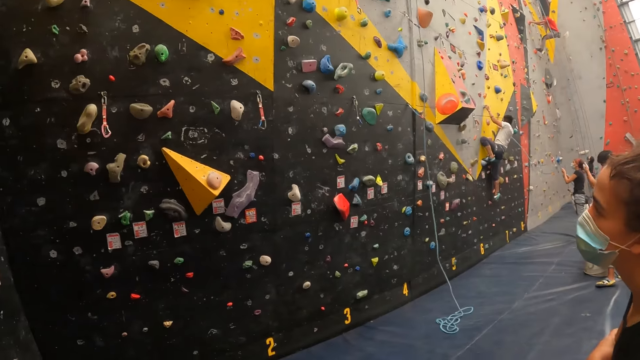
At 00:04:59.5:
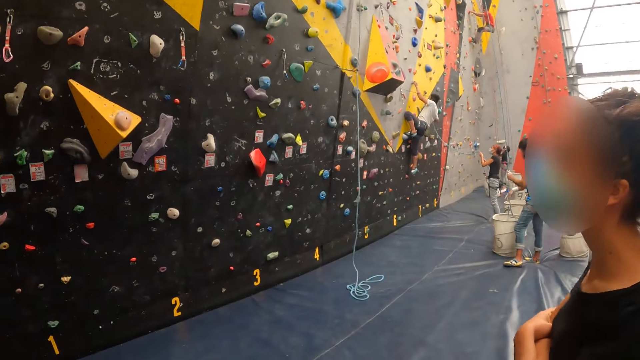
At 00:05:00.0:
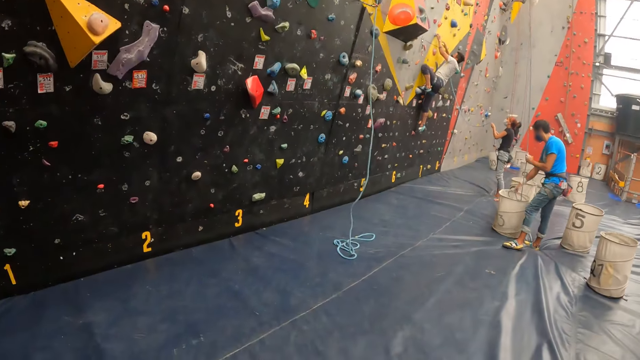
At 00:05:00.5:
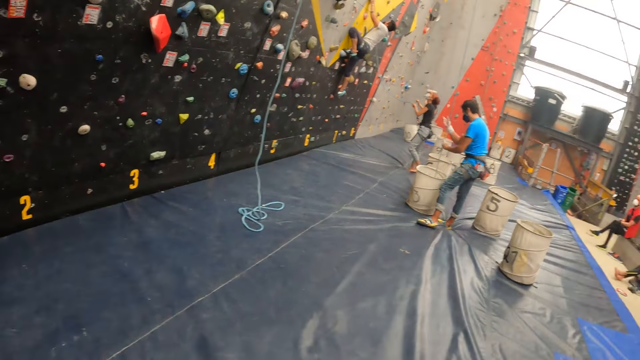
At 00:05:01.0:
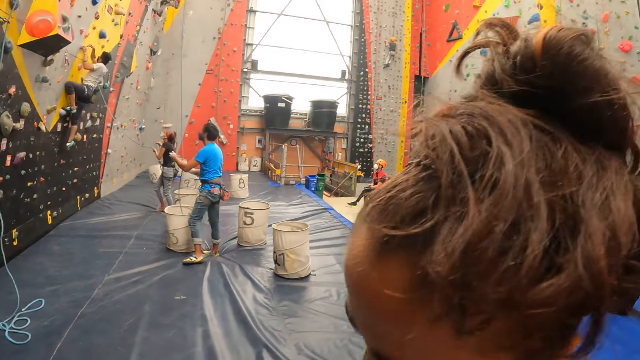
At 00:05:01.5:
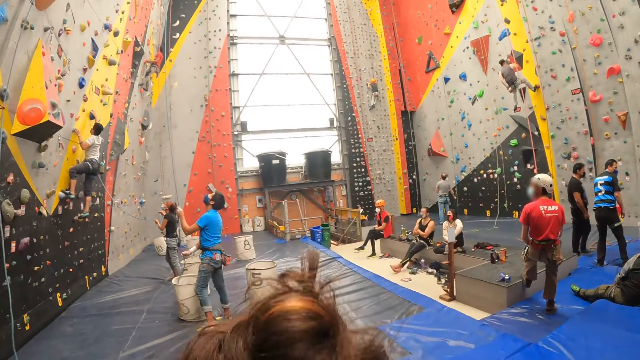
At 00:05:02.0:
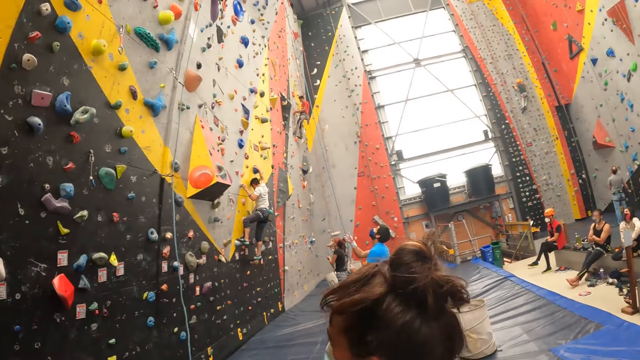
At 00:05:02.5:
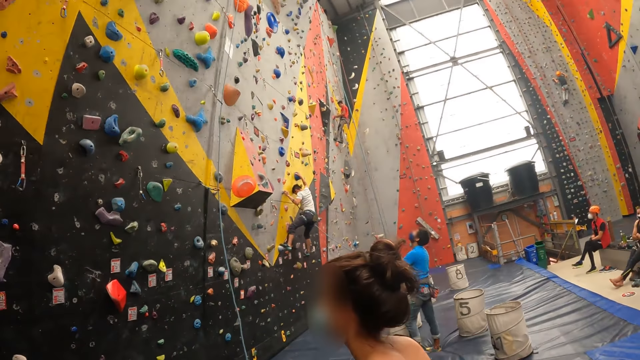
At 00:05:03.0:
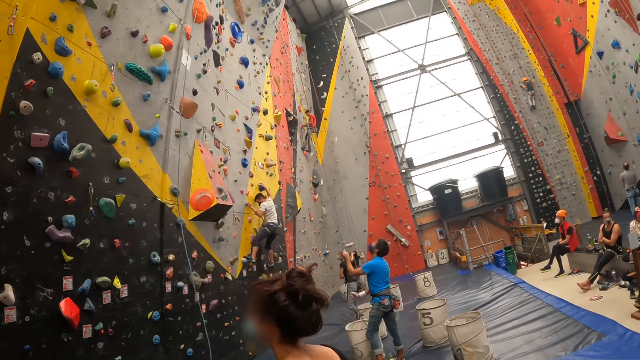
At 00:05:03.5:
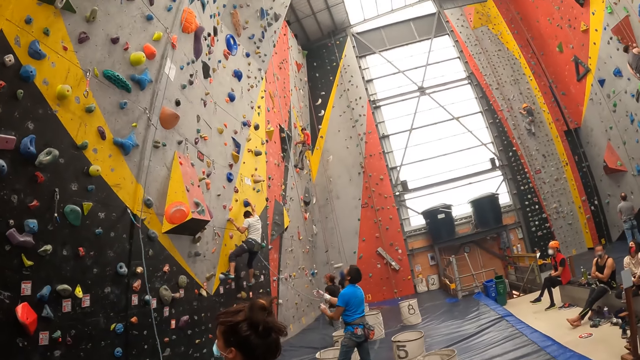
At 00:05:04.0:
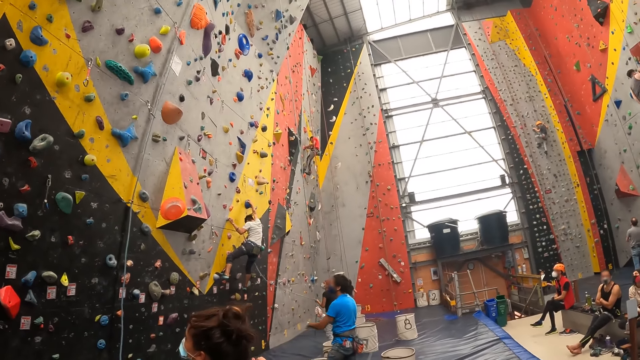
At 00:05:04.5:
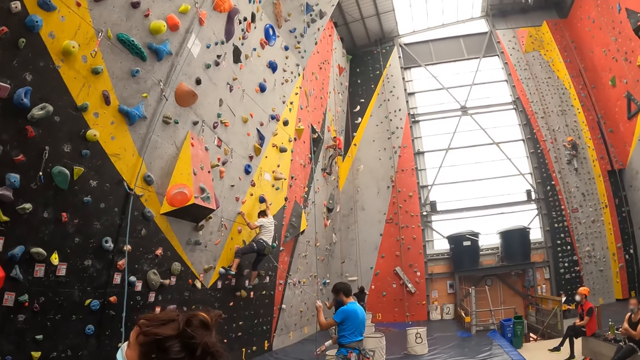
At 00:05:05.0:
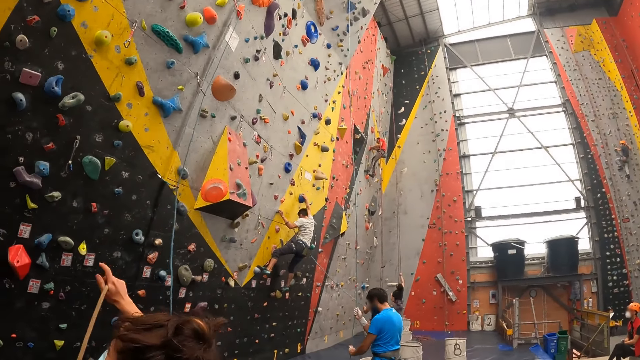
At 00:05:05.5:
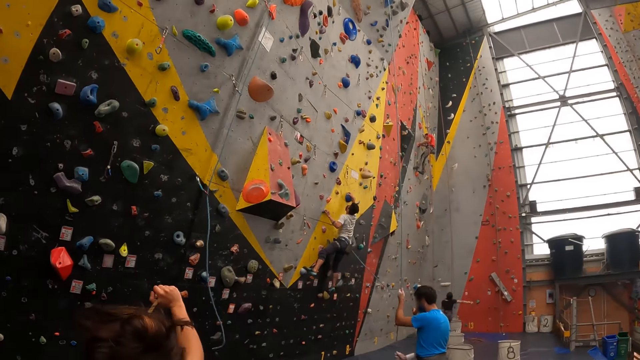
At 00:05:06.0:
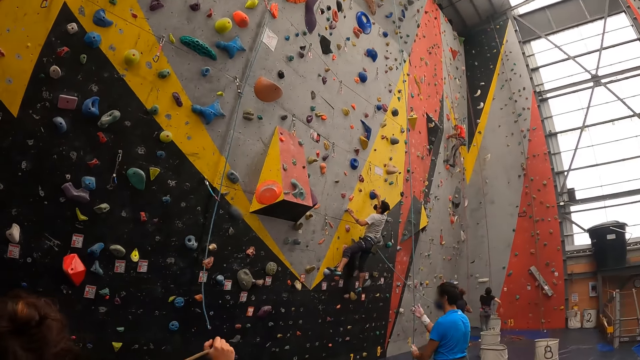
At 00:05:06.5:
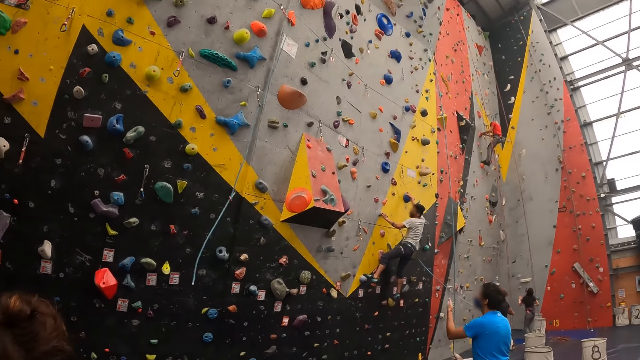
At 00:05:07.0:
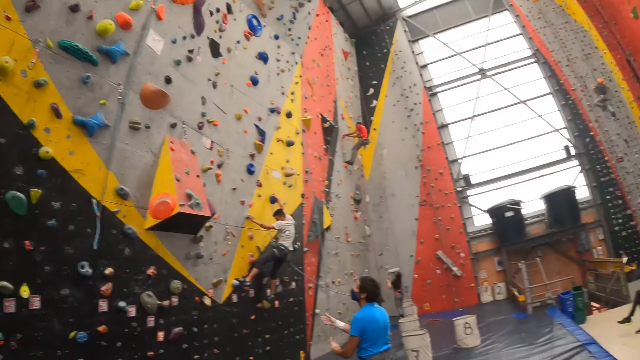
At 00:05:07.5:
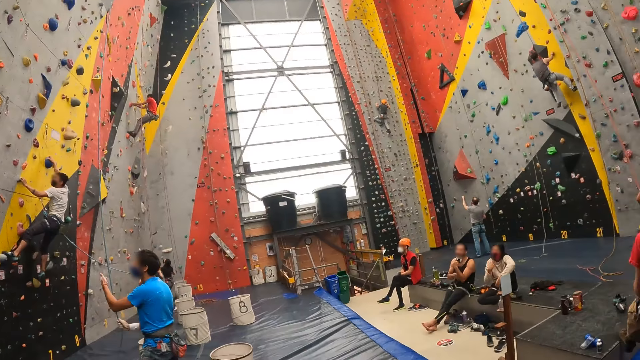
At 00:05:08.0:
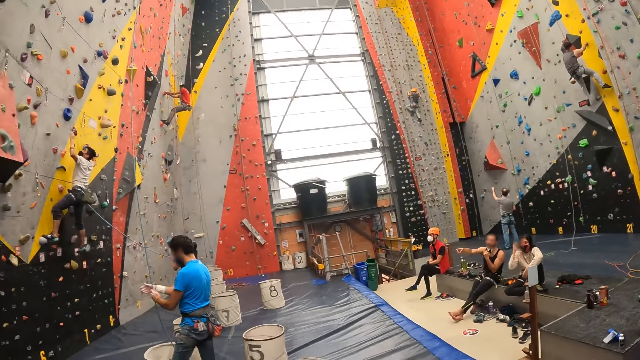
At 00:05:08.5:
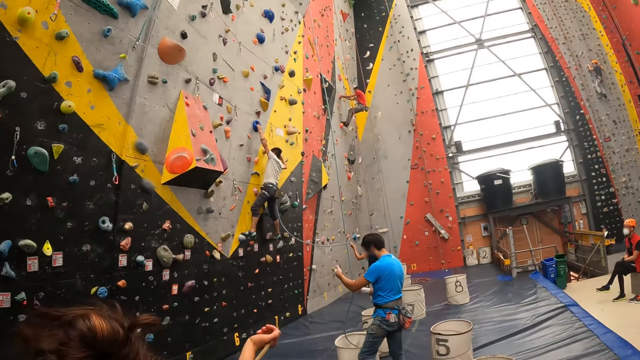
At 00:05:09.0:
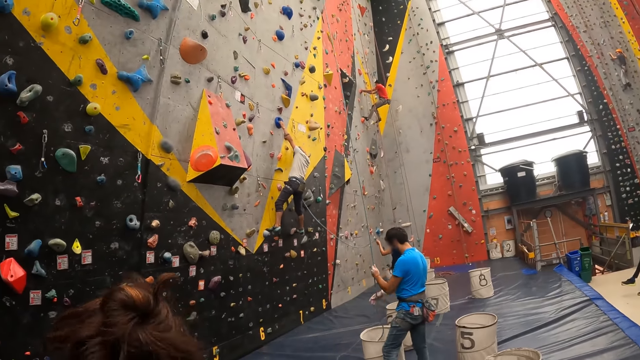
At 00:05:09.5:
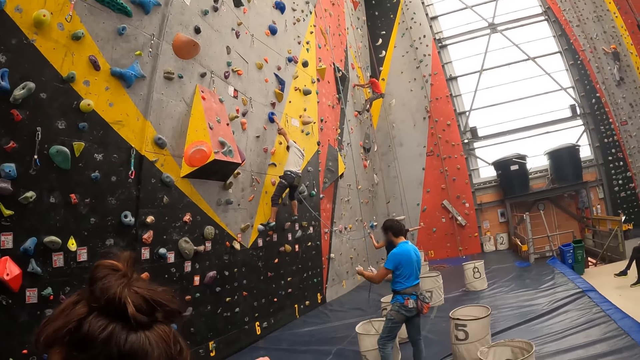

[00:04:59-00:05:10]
A man pulls the rope. A lady moves around.

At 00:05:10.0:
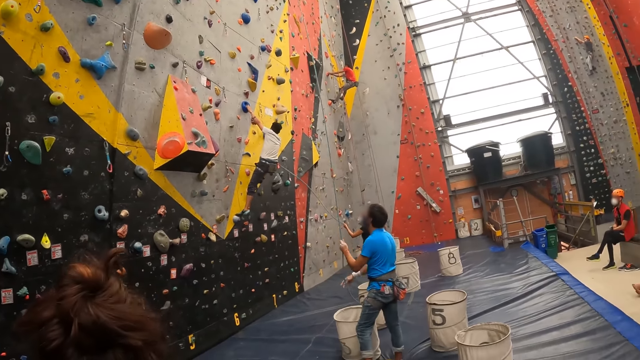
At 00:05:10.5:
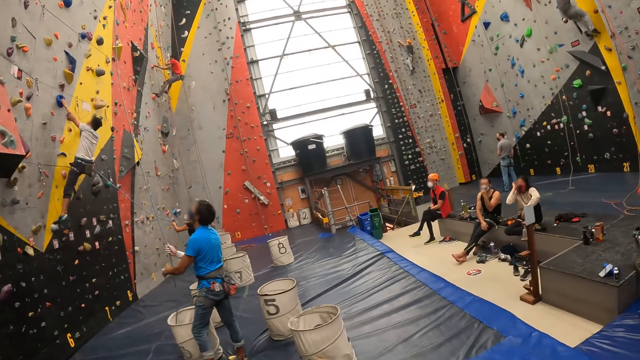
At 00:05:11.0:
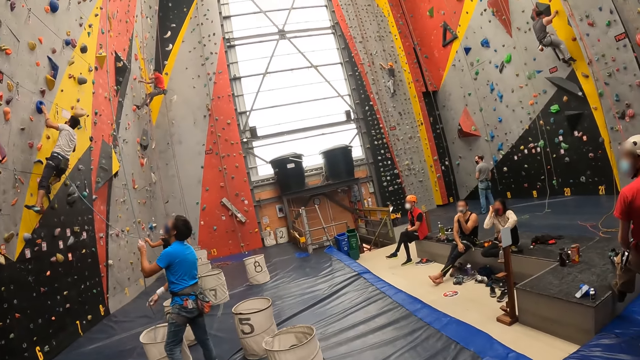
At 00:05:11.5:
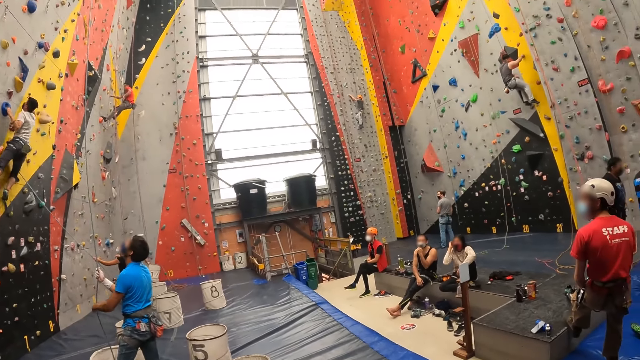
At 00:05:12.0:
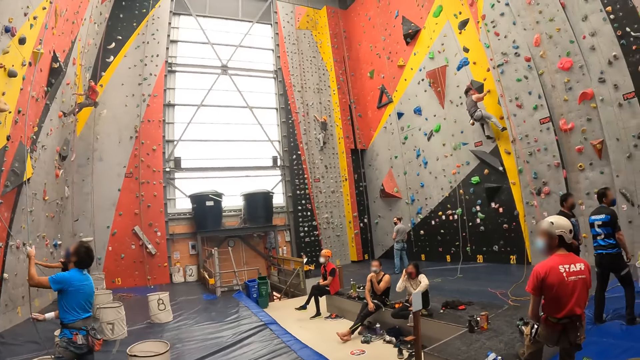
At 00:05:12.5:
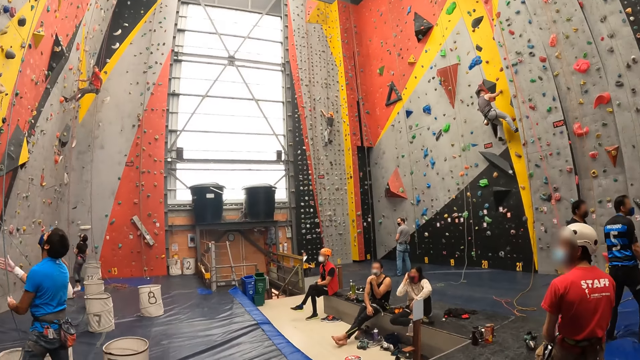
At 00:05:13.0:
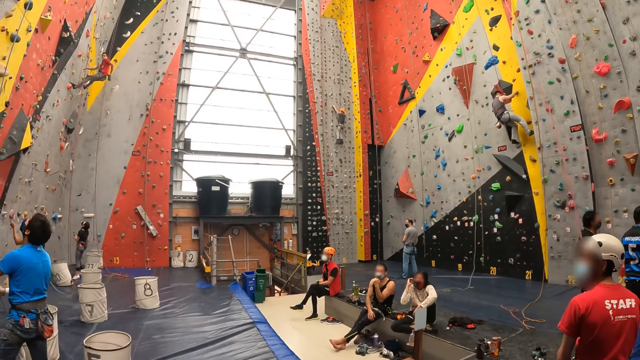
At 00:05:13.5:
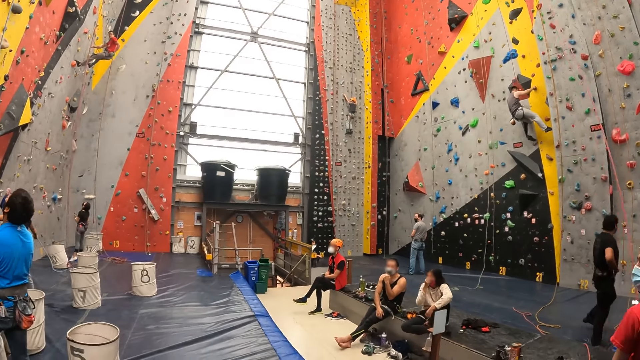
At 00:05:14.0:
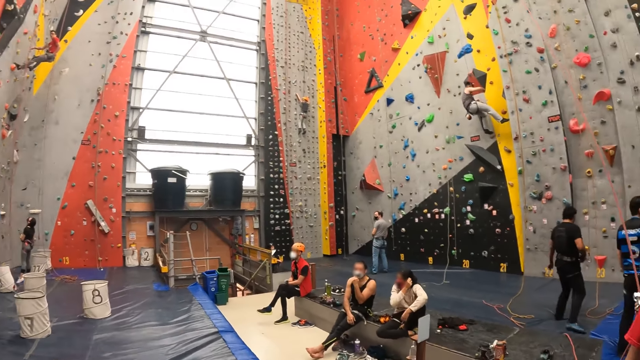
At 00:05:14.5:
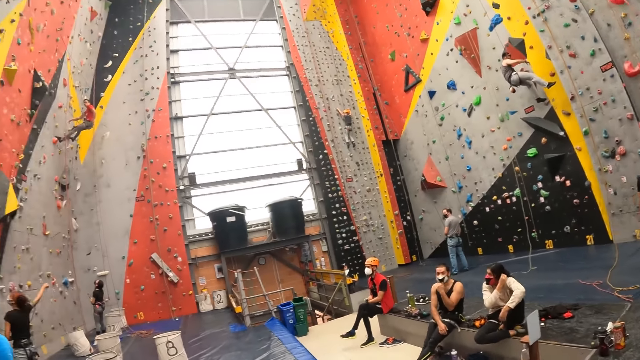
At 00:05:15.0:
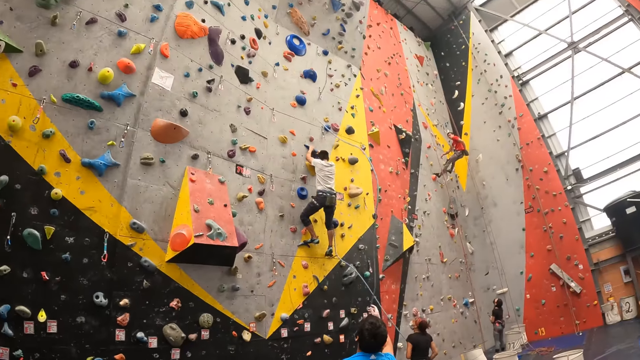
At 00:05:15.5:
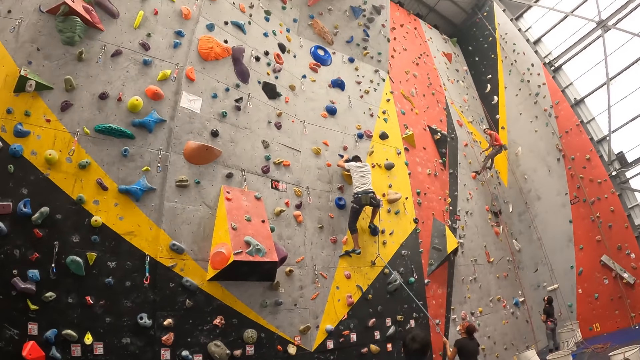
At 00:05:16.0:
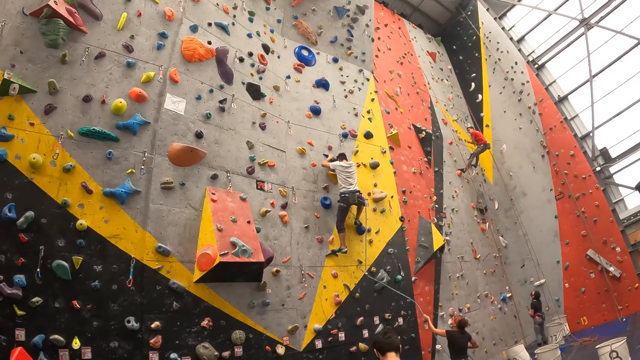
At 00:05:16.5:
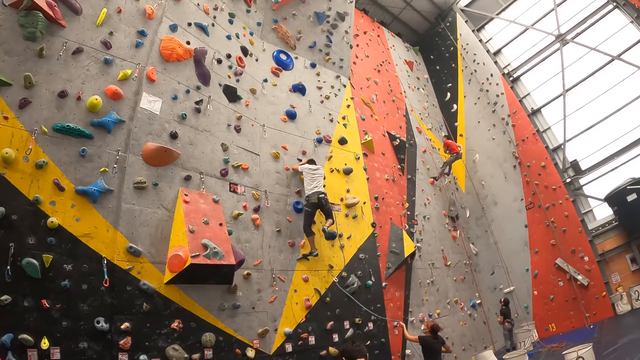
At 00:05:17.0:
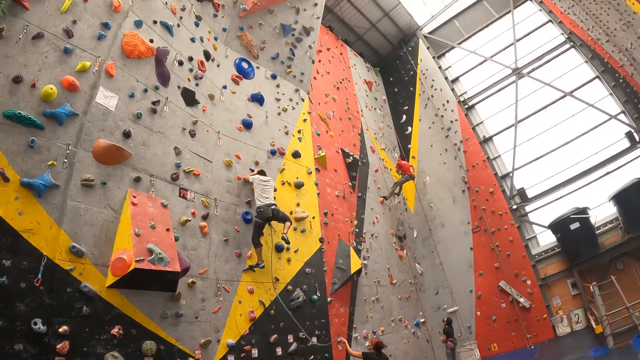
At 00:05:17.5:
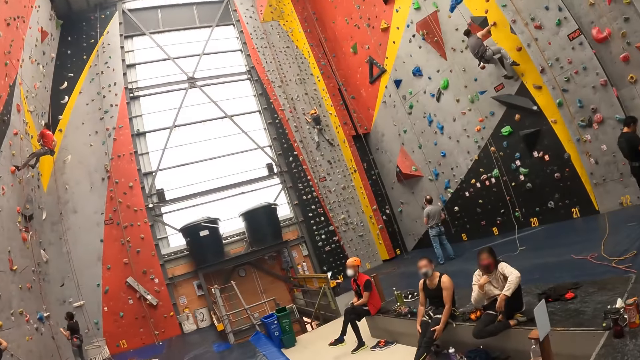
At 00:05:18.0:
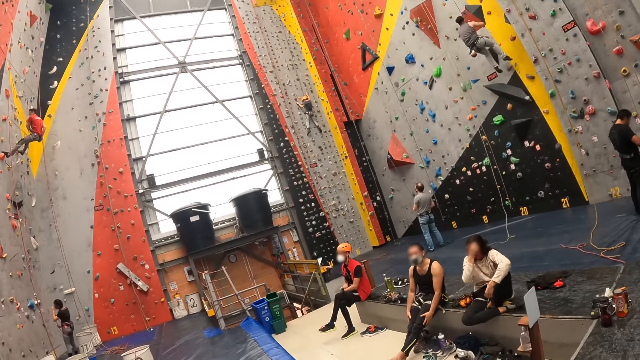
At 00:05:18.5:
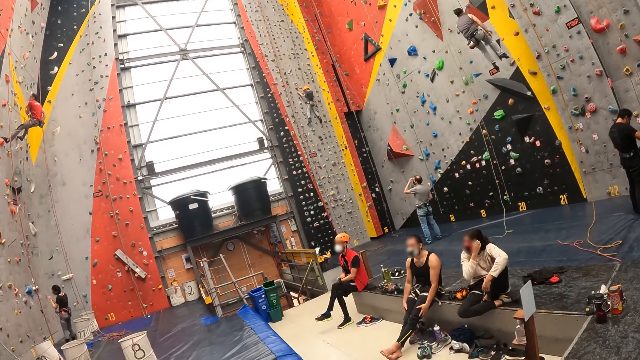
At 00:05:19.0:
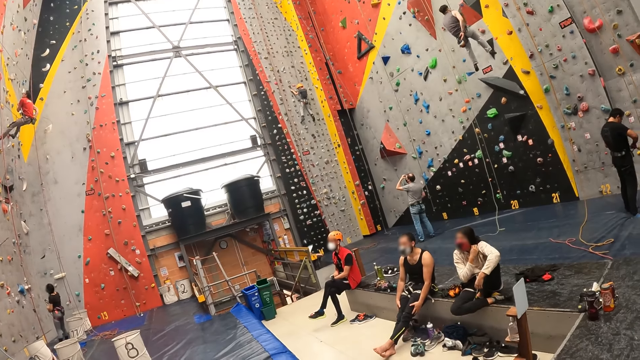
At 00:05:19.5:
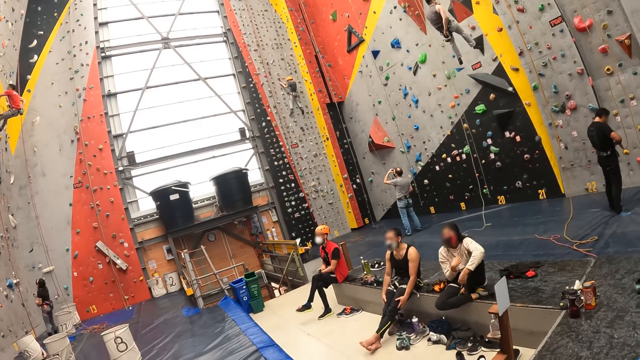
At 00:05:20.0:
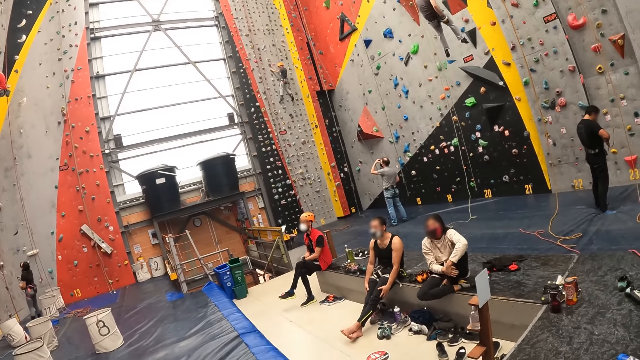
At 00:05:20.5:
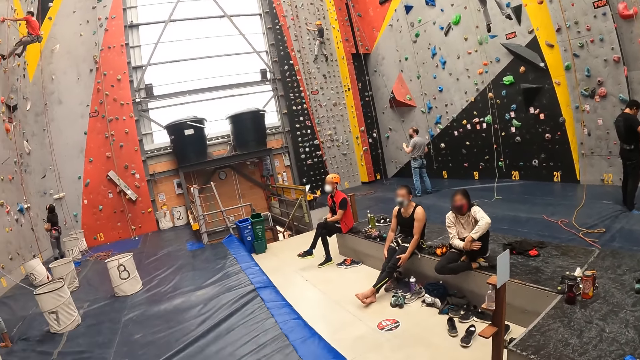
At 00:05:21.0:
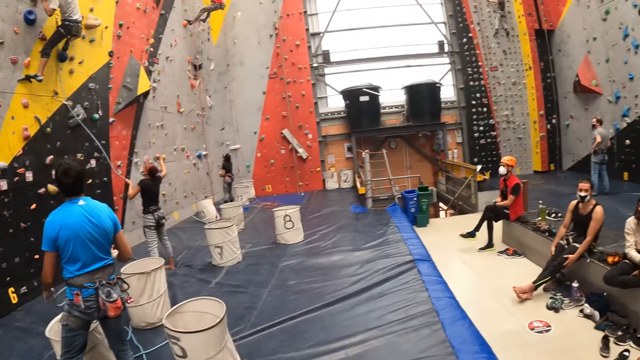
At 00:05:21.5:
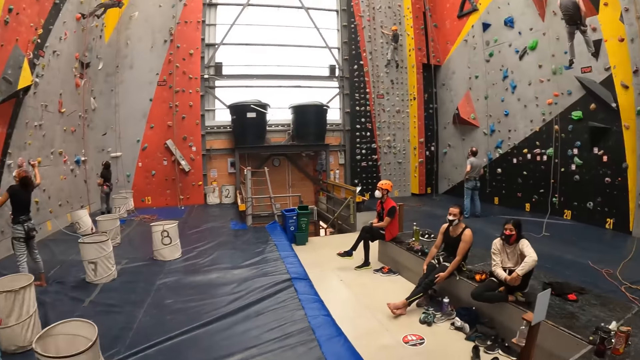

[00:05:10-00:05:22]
The camera wearer looks around. They look around again. A lady touches her hair.
